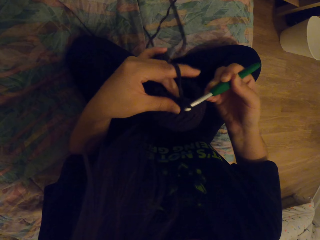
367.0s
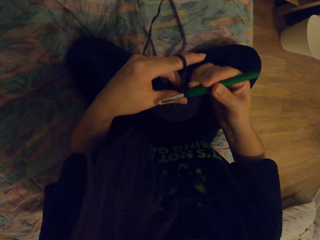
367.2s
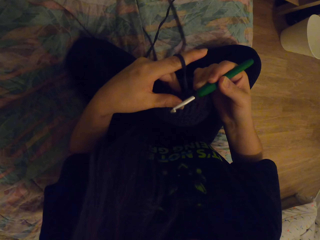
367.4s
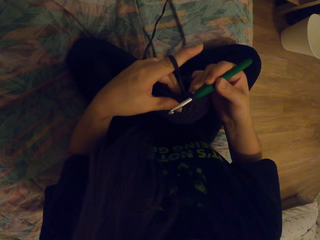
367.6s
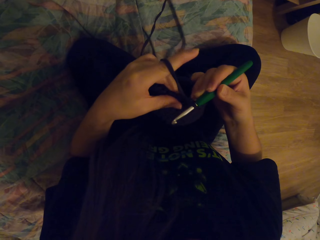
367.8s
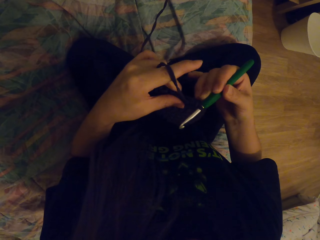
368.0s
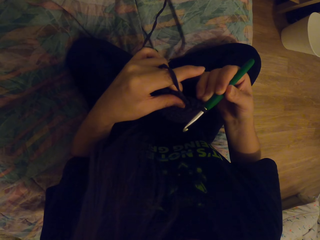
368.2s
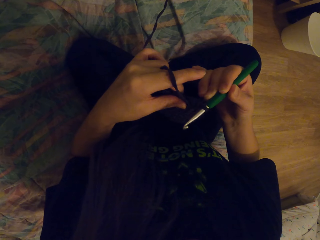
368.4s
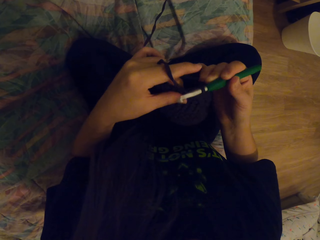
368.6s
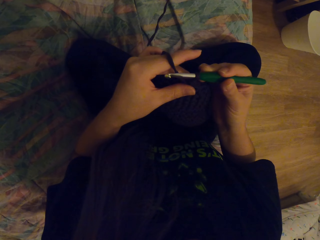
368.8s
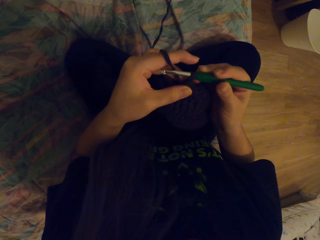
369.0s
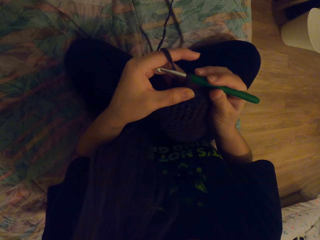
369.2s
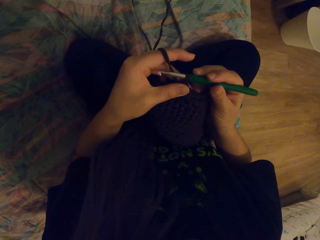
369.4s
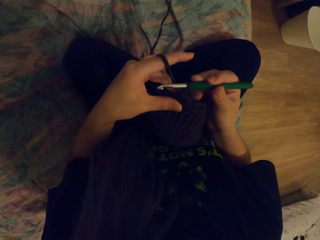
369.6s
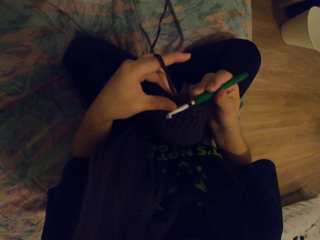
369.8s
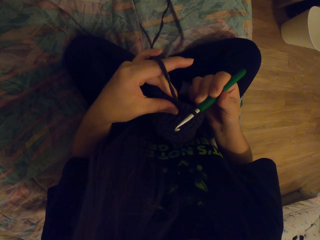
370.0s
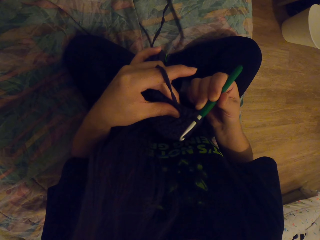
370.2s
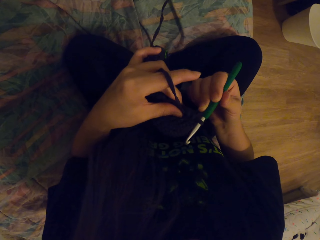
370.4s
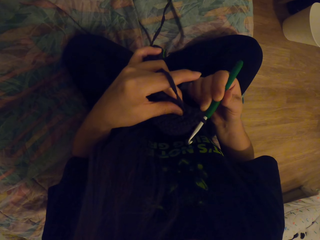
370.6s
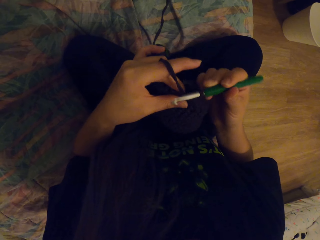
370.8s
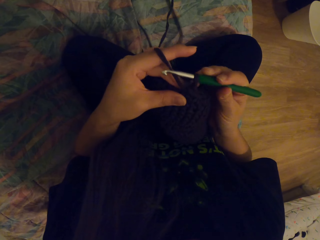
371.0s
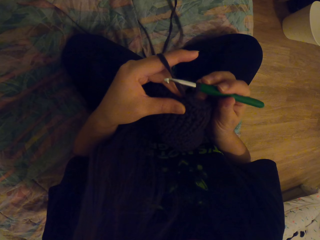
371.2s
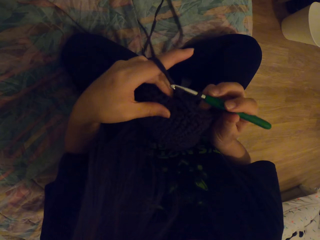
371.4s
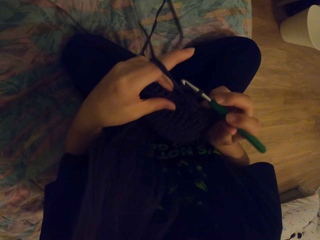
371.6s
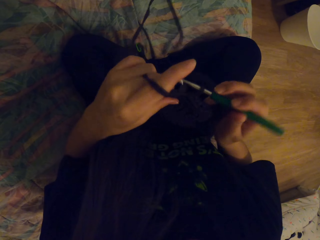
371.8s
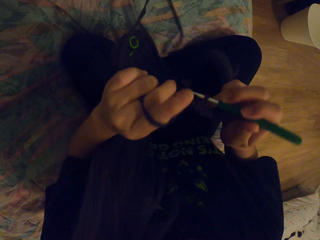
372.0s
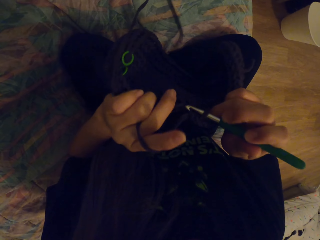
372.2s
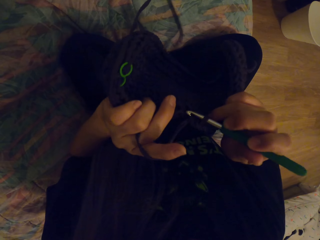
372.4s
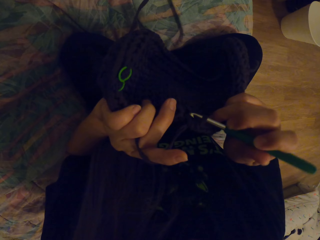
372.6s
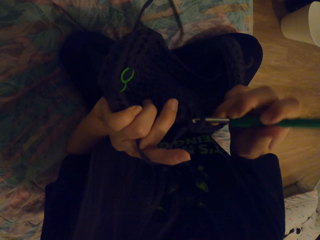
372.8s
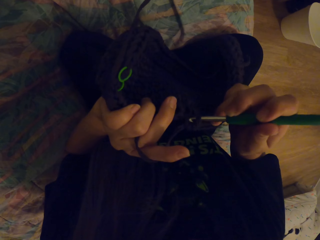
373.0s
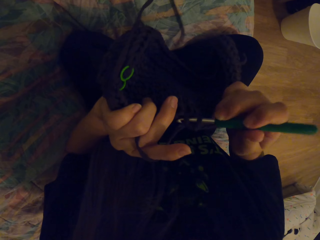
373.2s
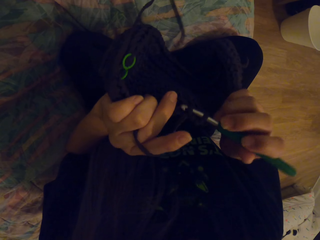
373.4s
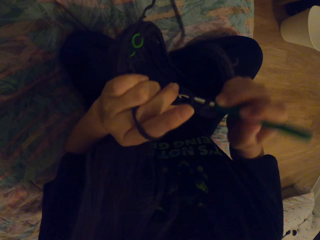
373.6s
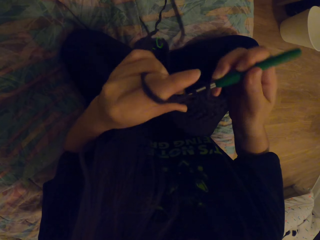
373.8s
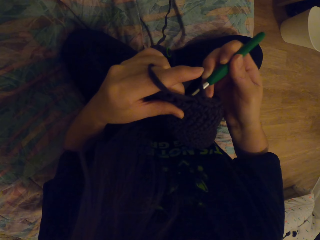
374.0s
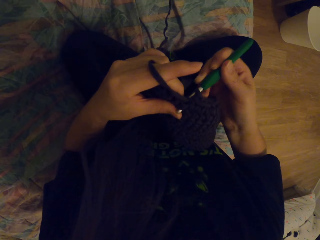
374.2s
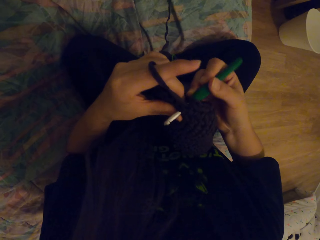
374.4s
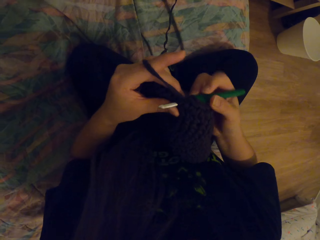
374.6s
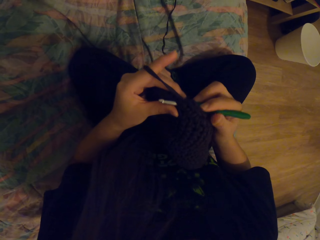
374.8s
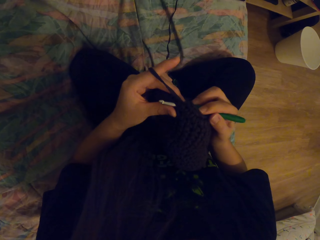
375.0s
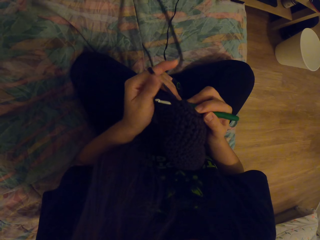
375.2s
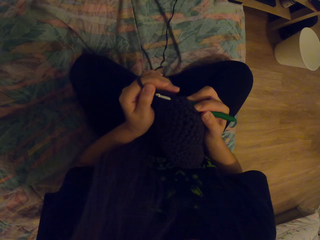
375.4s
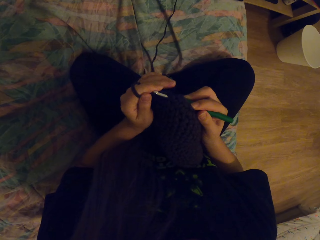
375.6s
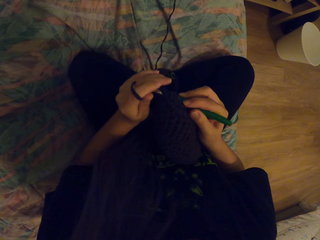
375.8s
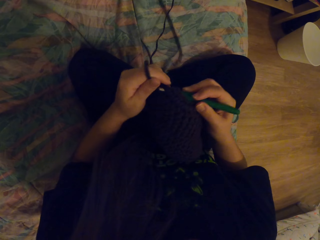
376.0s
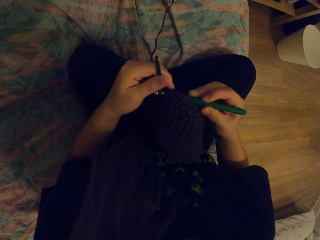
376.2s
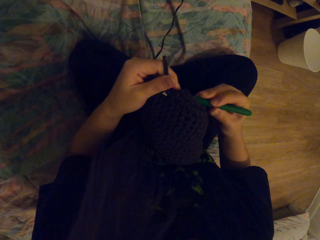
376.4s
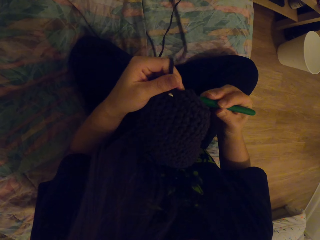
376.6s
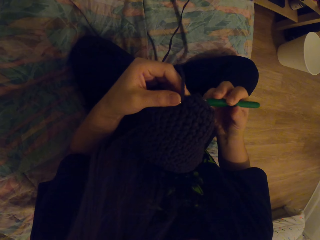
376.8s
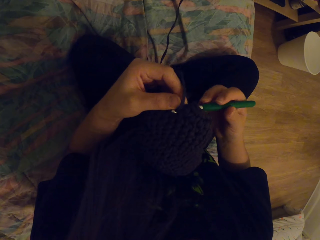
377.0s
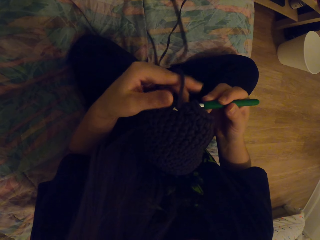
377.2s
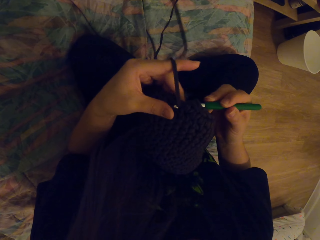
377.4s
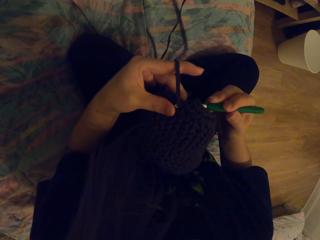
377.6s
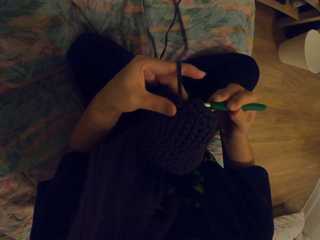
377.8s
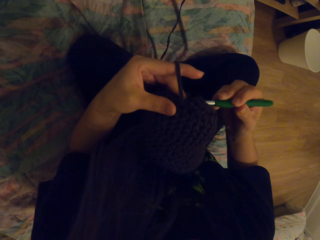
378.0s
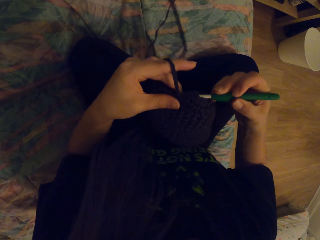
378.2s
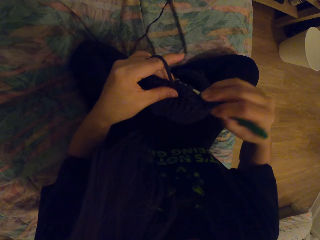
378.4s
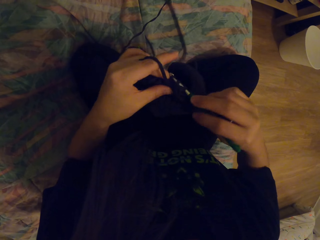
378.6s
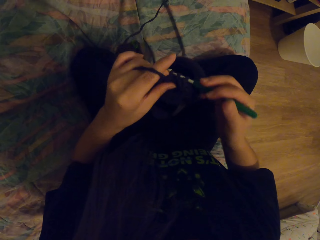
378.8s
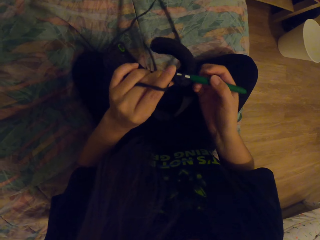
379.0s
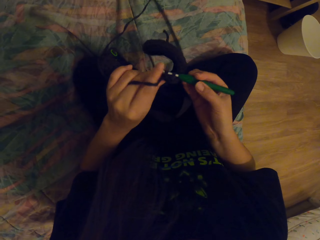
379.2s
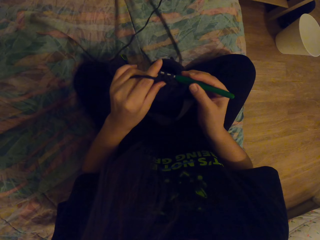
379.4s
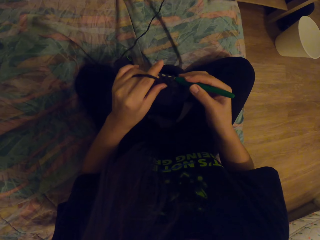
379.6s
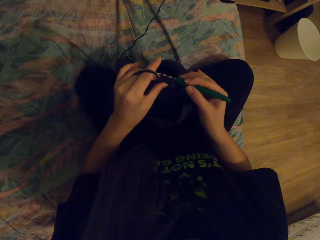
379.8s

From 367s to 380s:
The camera wearer pulls the yarn. She crochets a fabric with a crochet hook. She puts the yarn in the crochet hook. She moves her hand.

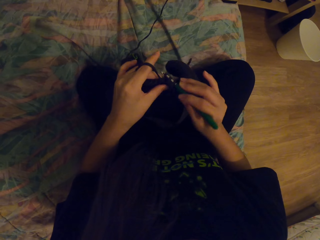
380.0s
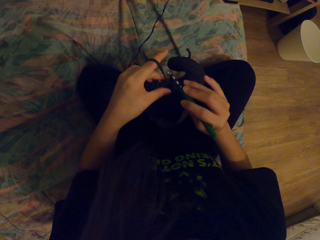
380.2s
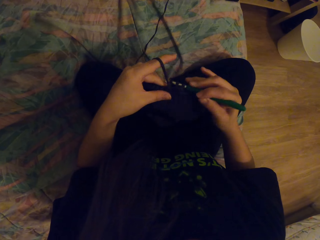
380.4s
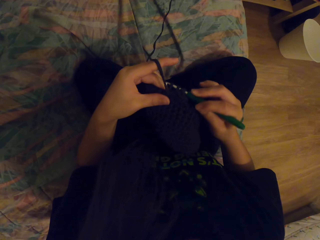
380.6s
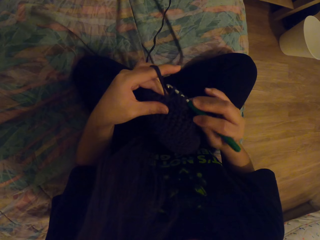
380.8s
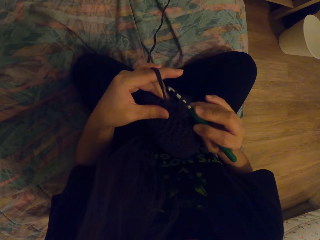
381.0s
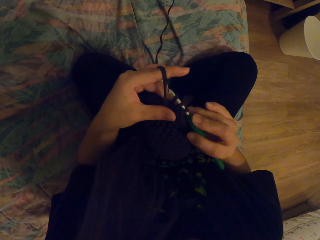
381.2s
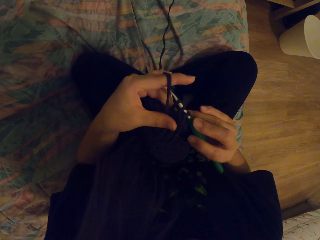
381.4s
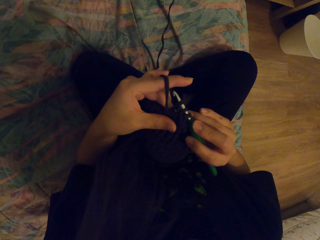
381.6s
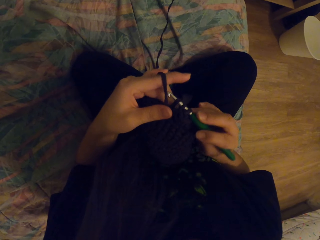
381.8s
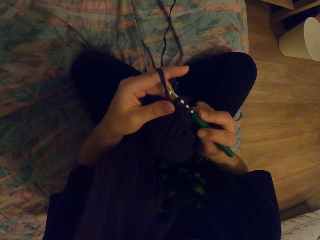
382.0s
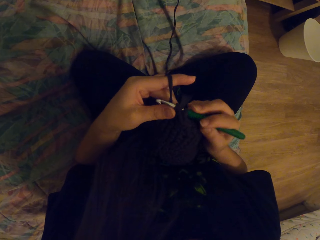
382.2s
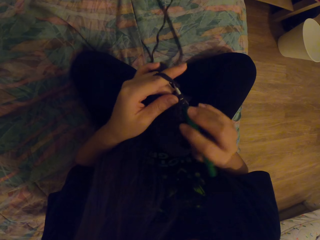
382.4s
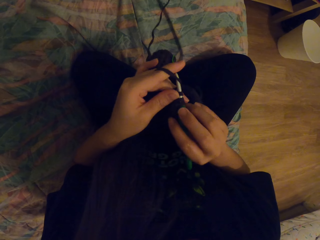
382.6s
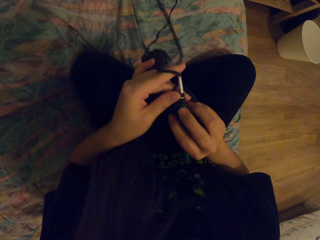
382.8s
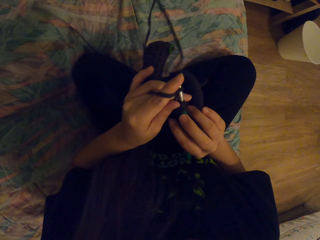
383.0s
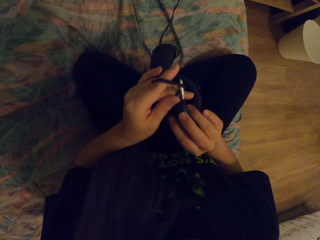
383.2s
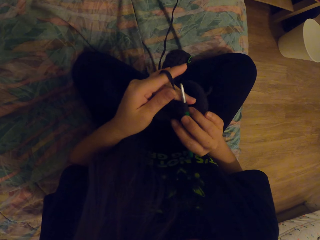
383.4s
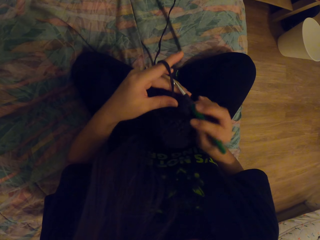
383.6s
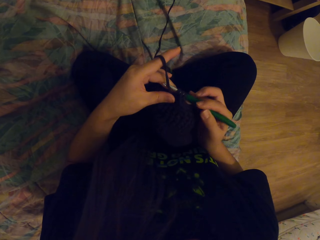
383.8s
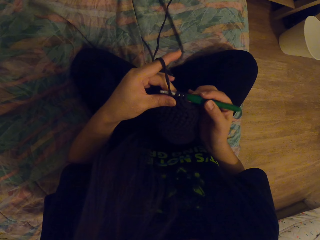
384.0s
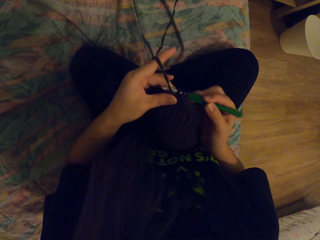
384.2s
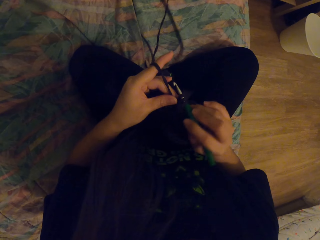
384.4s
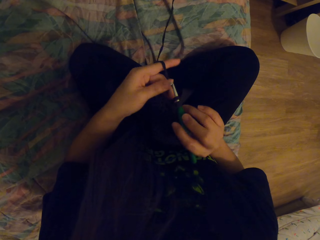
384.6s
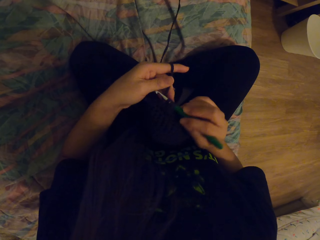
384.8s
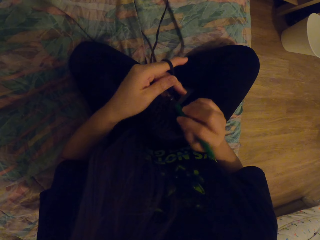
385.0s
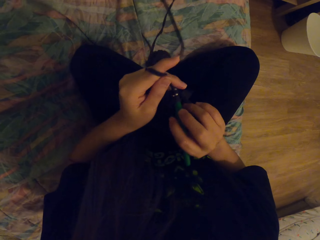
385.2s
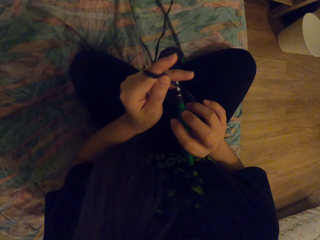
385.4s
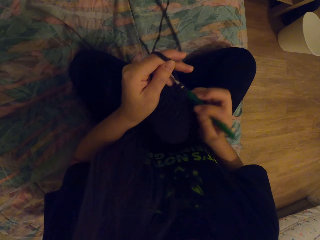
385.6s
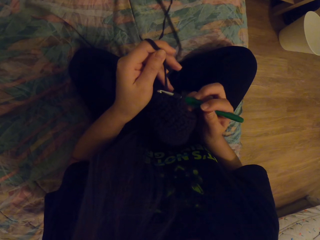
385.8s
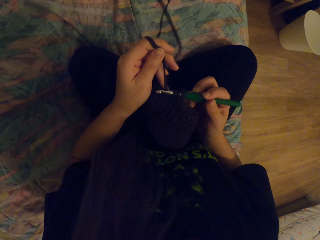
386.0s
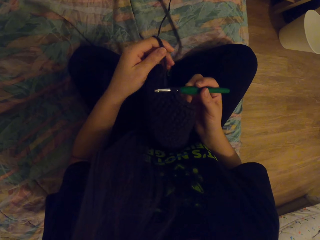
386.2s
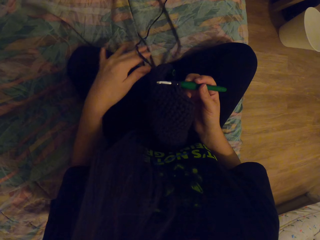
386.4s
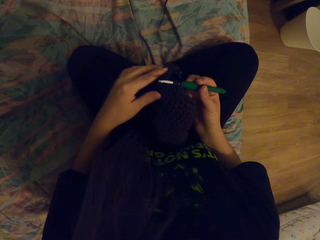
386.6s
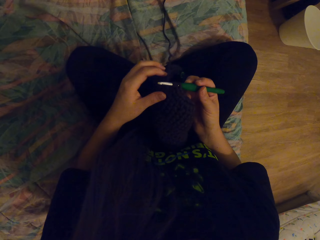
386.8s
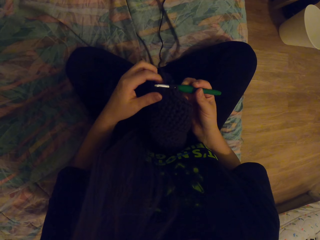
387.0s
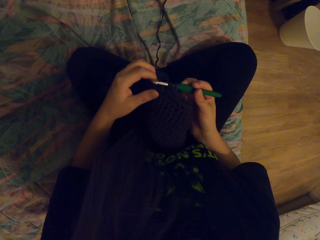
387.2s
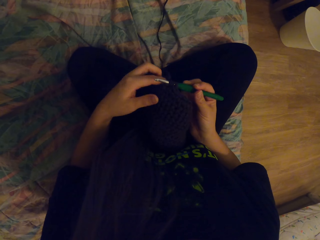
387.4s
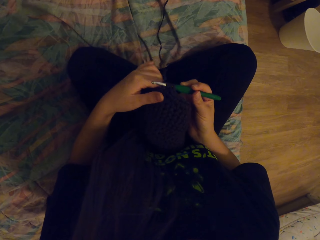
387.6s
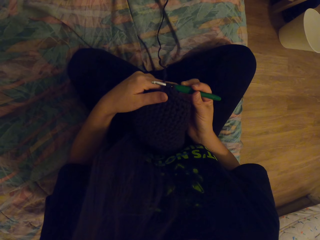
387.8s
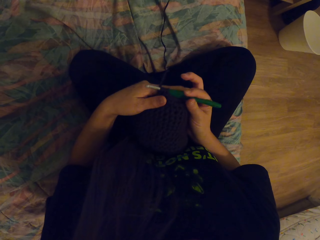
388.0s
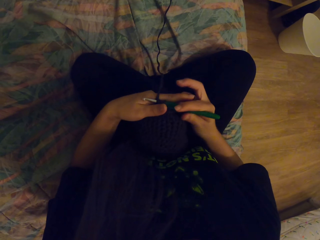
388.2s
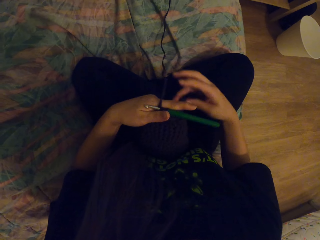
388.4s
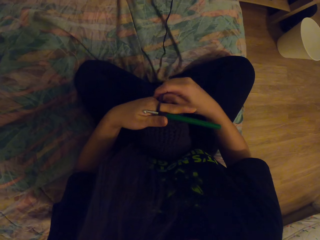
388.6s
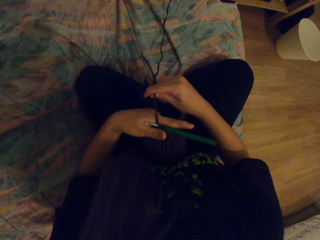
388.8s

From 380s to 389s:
The camera wearer tries to coil a thread on a crochet hook. She moves her hand. She puts the yarn in the crochet hook. She does so again. She adjusts the hat.
